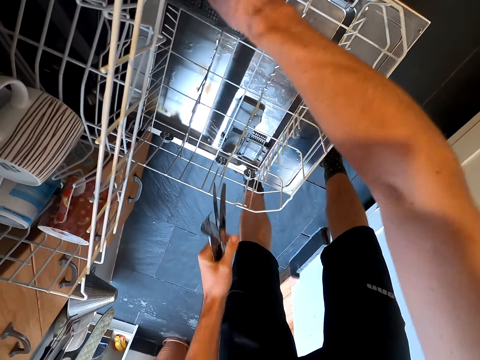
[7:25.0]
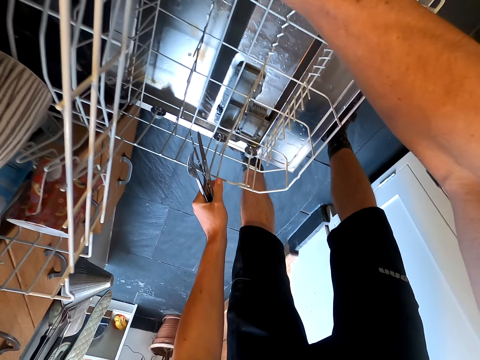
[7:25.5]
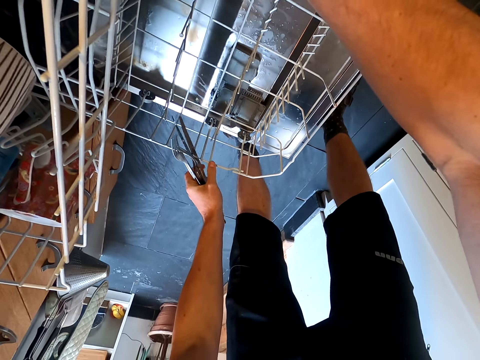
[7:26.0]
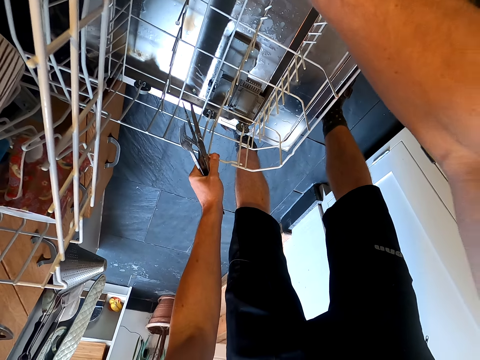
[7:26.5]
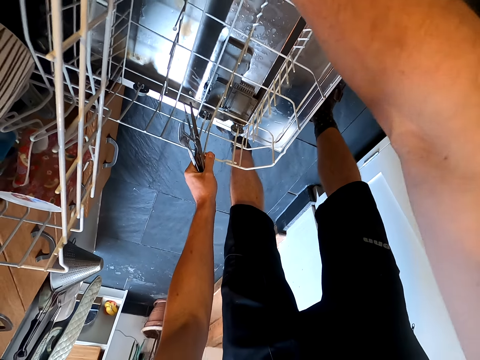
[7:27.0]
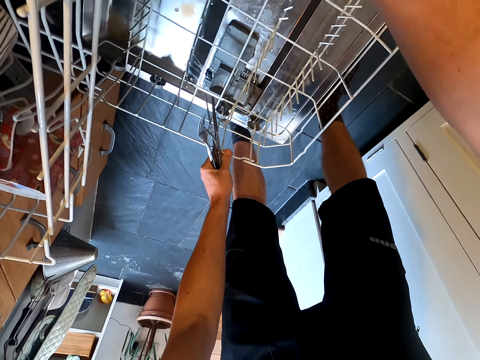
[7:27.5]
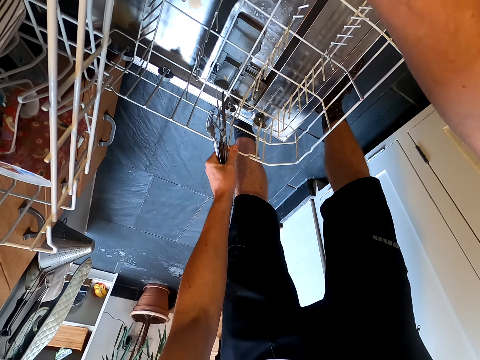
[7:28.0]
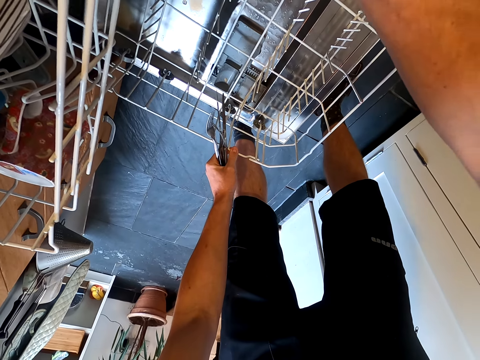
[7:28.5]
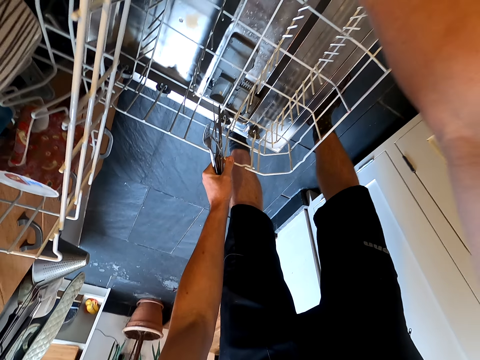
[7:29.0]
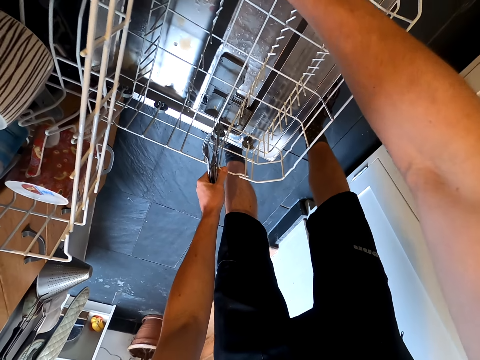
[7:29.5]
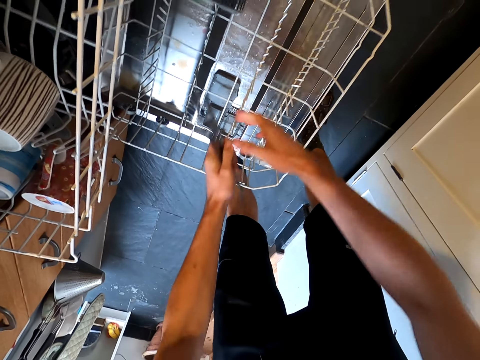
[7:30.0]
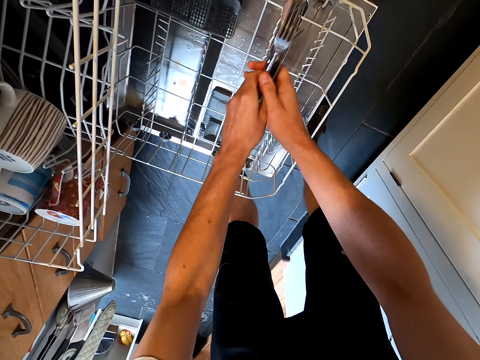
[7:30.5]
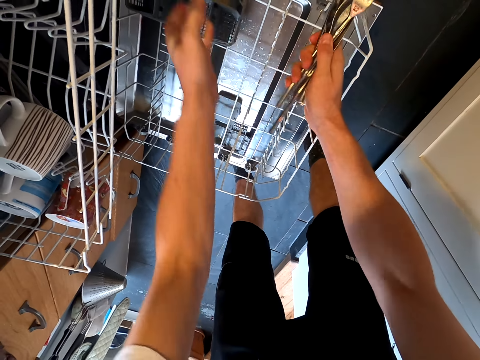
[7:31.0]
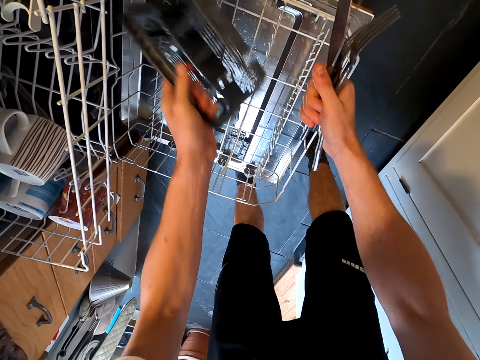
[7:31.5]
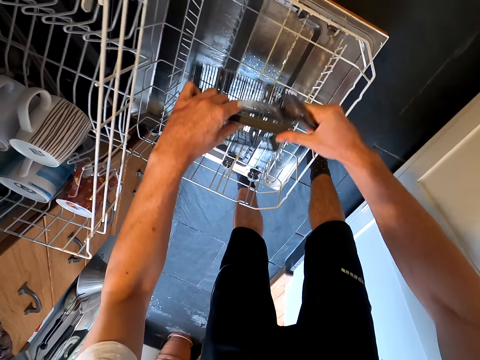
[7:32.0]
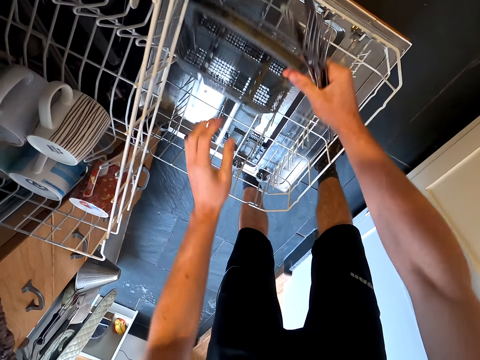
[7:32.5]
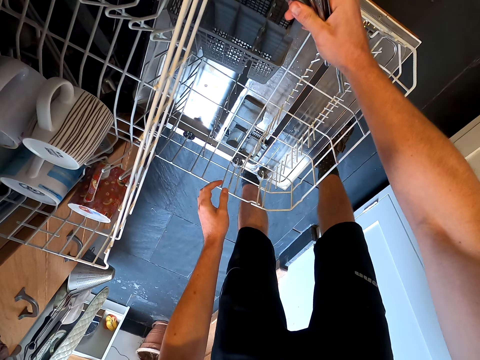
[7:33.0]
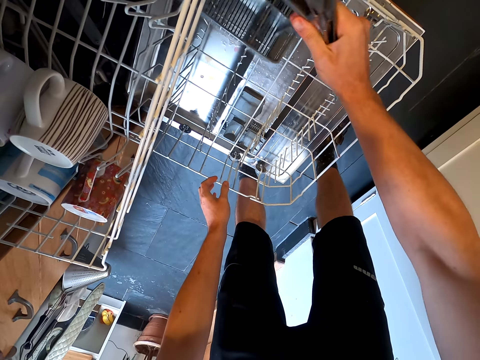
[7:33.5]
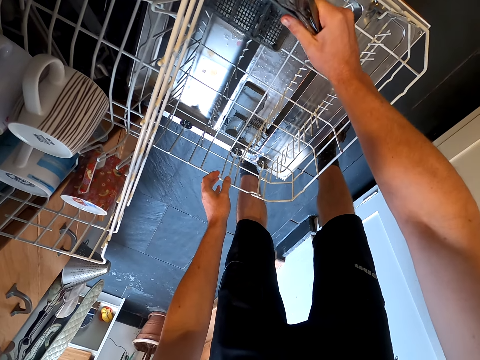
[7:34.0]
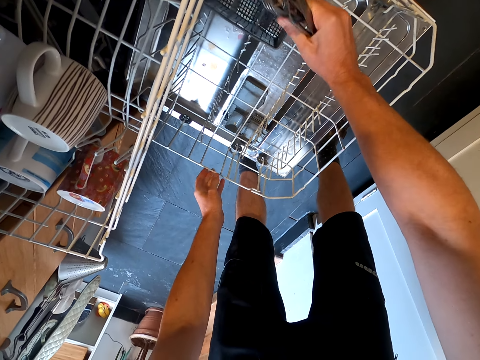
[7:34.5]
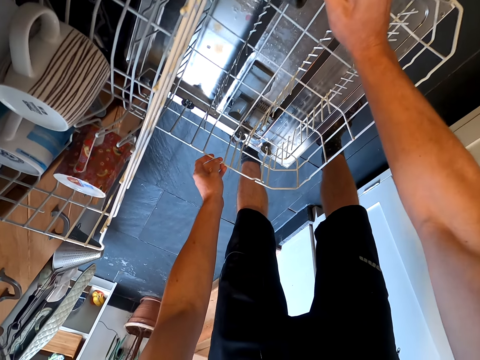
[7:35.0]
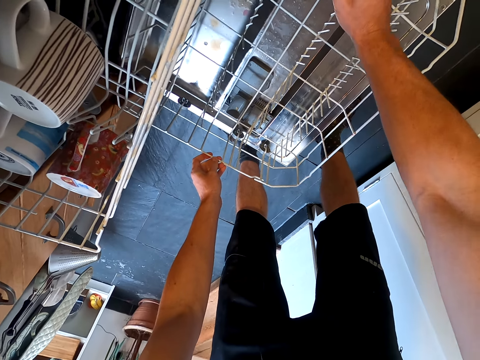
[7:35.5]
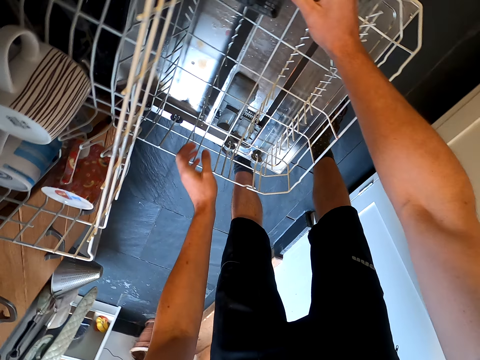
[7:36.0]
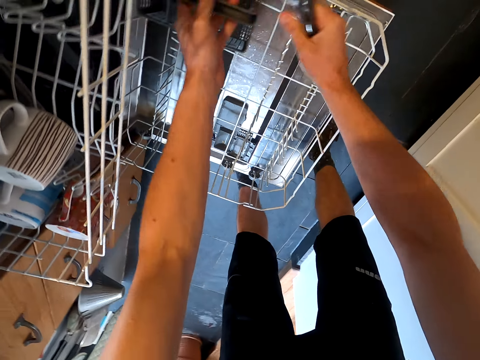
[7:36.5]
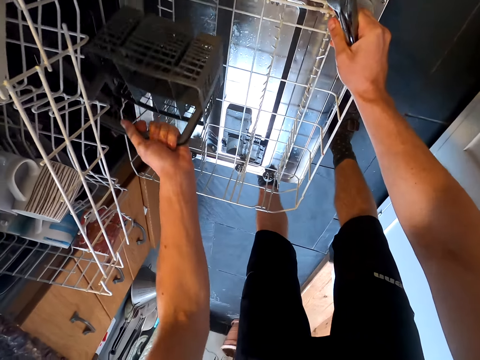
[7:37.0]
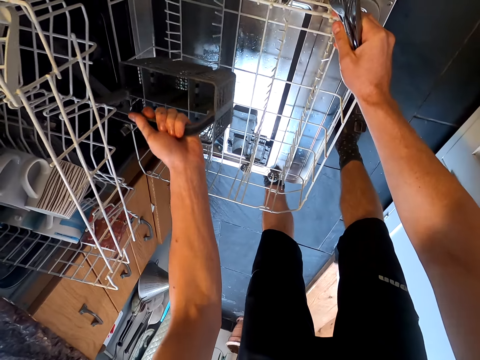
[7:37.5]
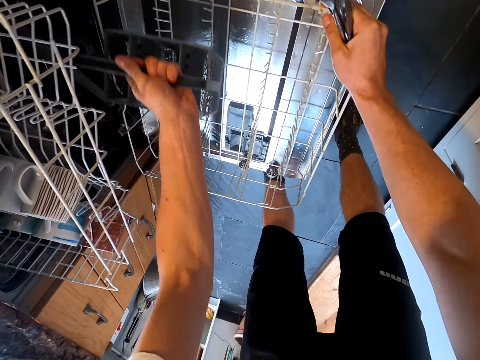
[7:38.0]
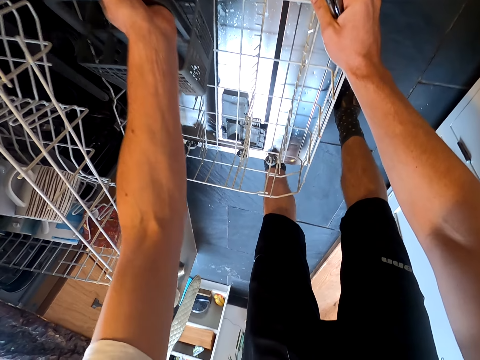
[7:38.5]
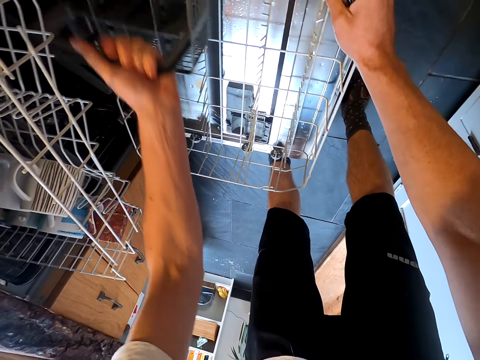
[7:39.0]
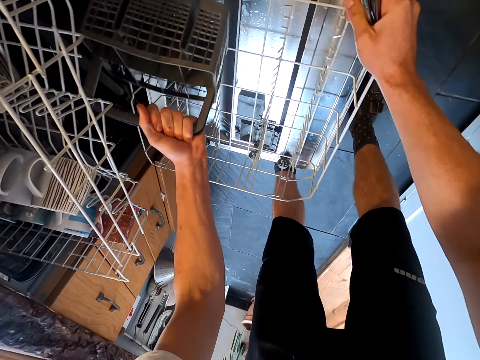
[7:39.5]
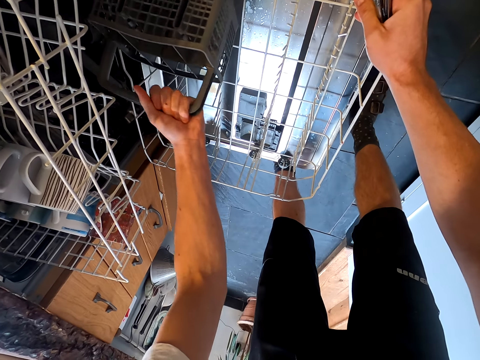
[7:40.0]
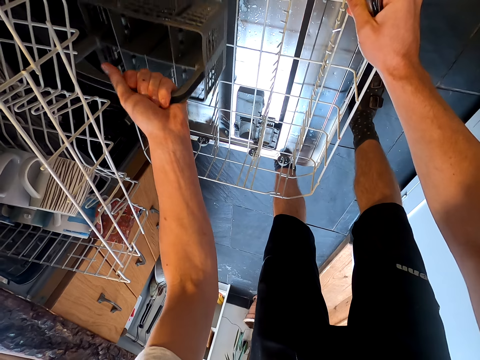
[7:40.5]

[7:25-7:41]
The camera wearer touches the cutleries holder. They fix something in the dishwasher. They hold the cutleries with the right hand. They hold the cutleries holder. They pick the cutlery holder. They turn the cutlery holder. They put the cutlery holder in the dishwasher. They put the cutlery holder well. They hold the cutlery holder. They put the cutlery holder in the dishwasher. They hold the cutlery holder.

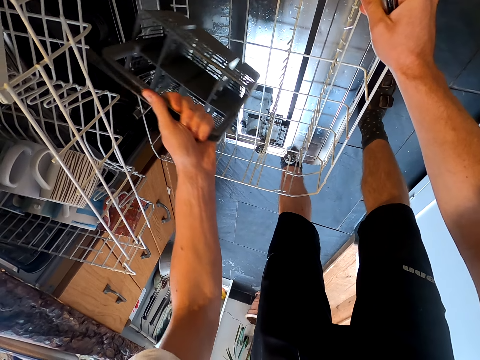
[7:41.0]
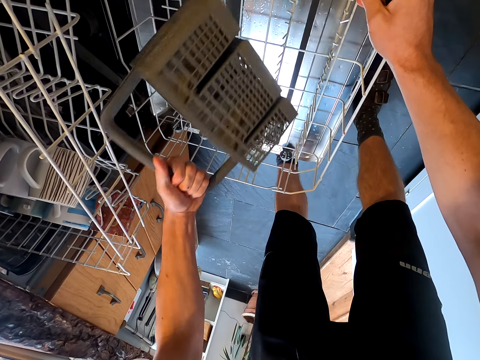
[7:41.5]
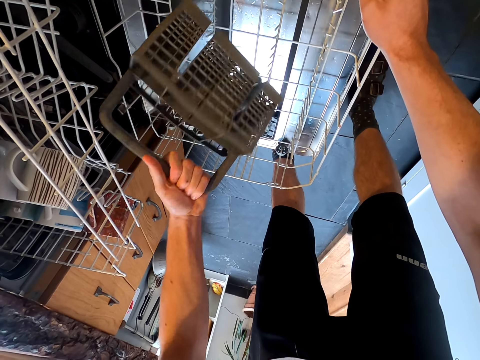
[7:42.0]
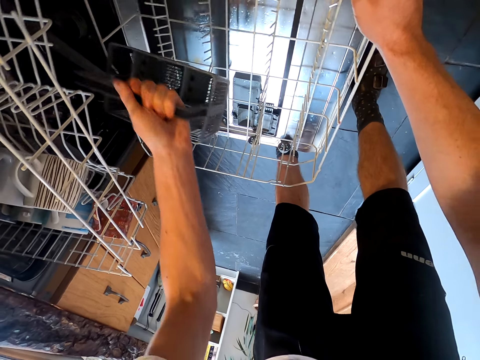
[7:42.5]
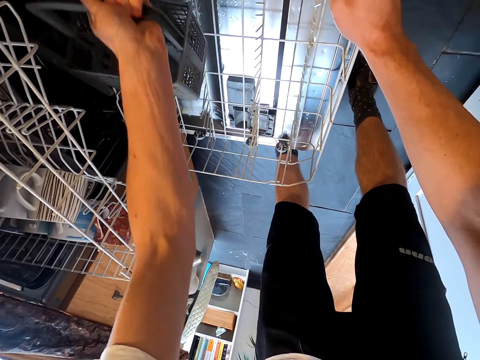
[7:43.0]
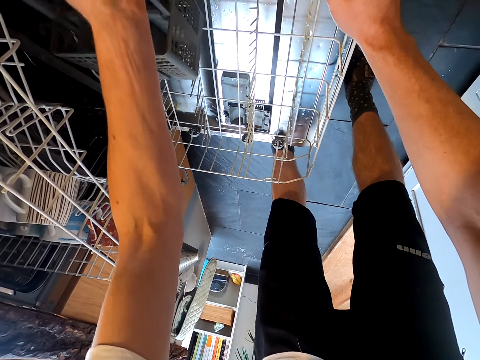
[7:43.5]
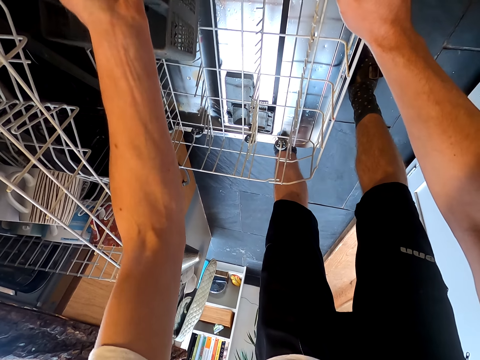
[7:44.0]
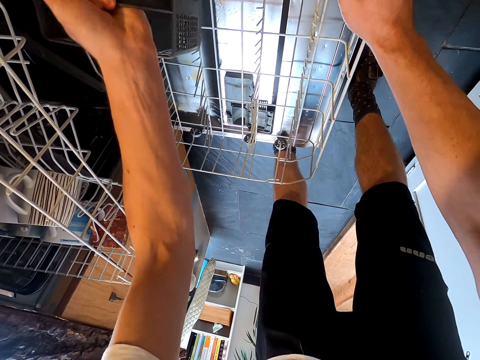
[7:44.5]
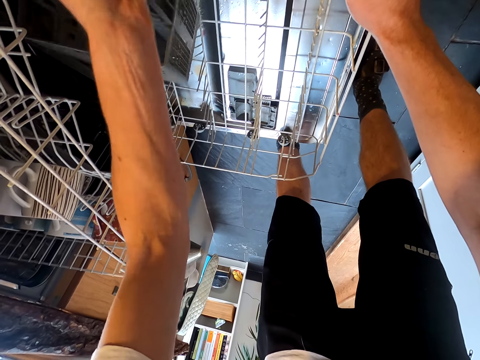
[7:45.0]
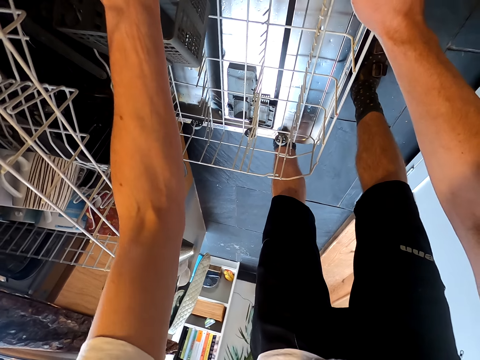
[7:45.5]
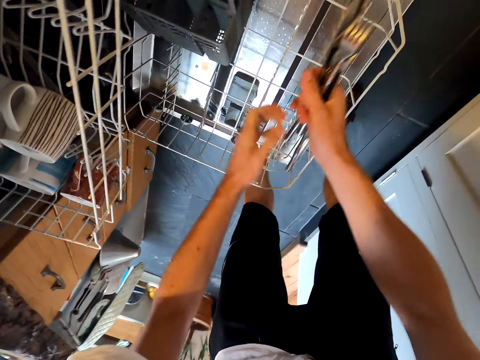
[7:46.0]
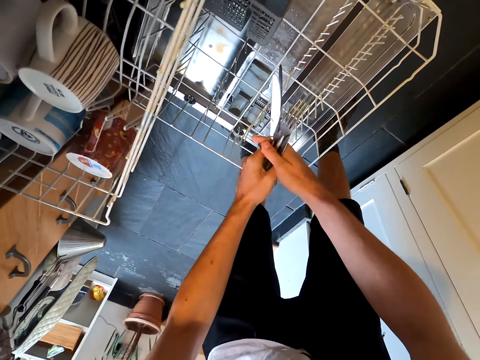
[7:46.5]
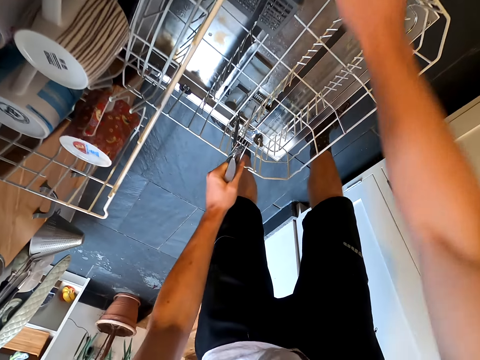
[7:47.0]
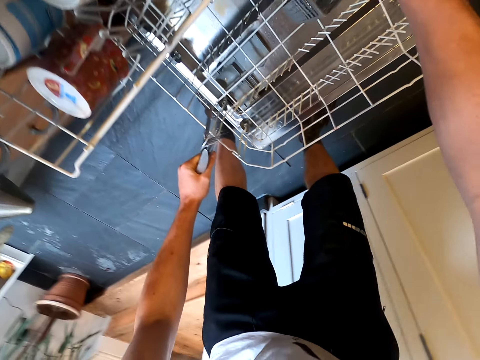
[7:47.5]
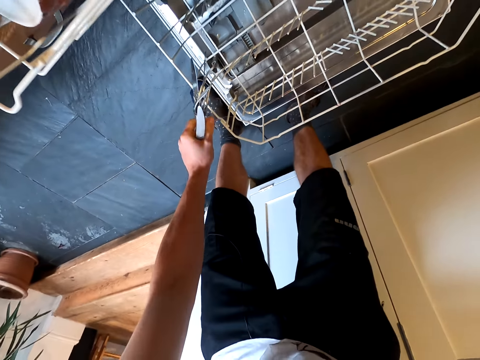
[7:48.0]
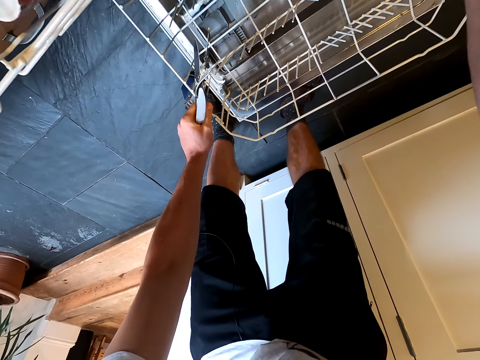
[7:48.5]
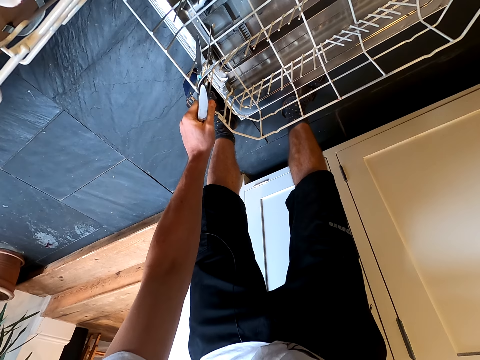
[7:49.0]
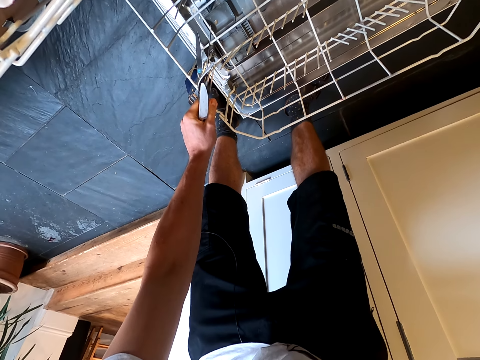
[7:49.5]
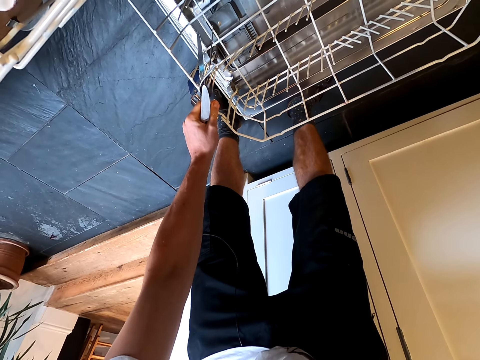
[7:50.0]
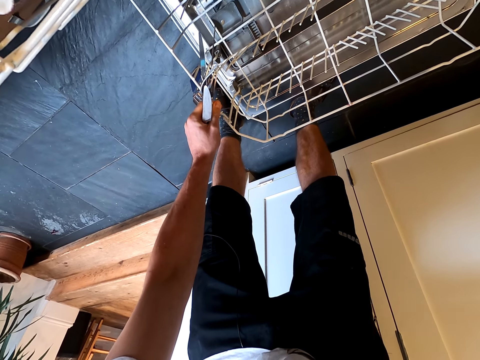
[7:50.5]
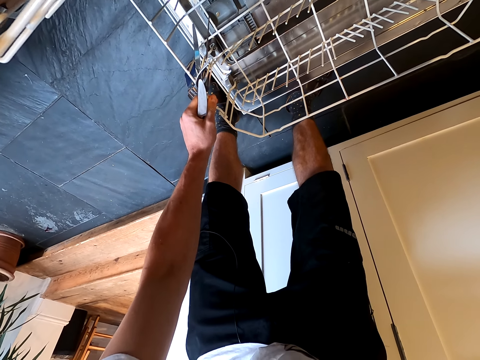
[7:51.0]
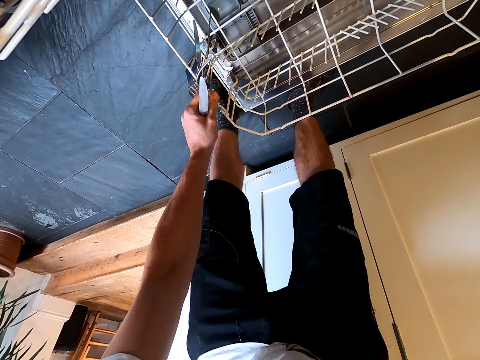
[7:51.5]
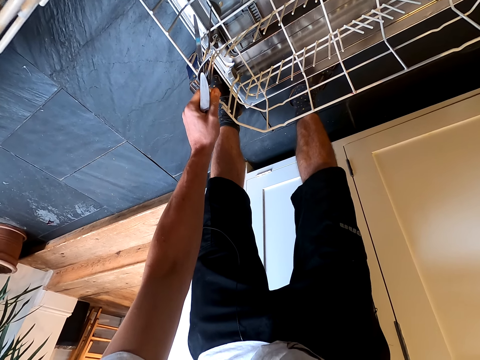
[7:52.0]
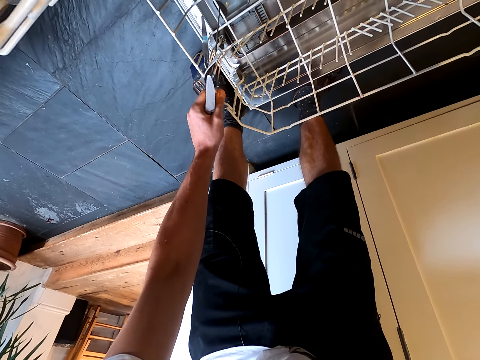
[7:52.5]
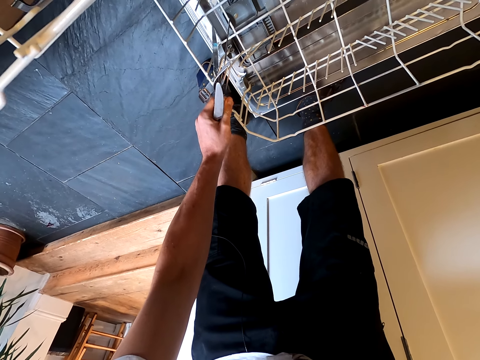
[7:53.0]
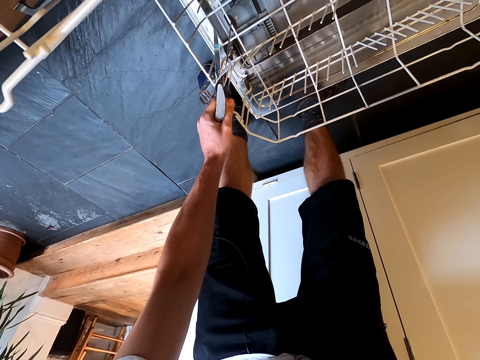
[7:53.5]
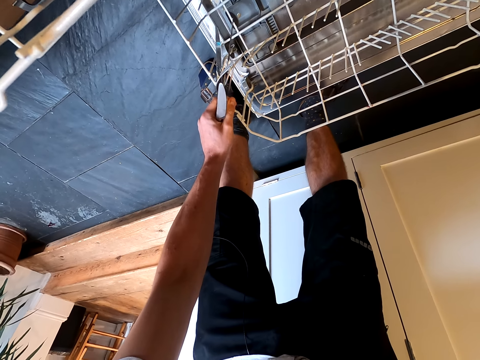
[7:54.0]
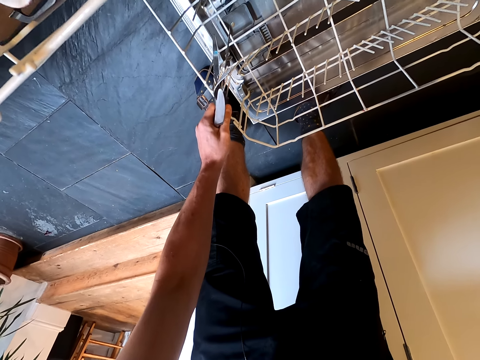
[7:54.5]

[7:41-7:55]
The camera wearer puts the holder in the dishwasher rack. They take the holder. They look on the cutlery holder. They put the holder in the dishwasher. They hold the cutleries with the left hand. They drop the cutlery holder. They hold the holder in the dishwasher. They put the holder well in the dishwasher.
